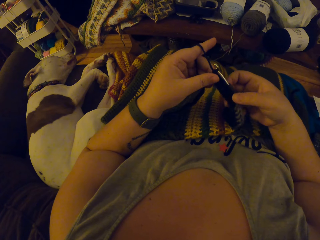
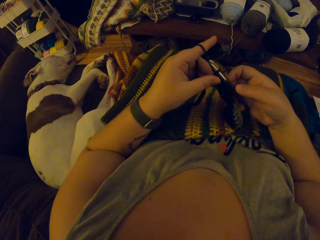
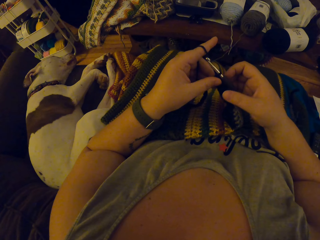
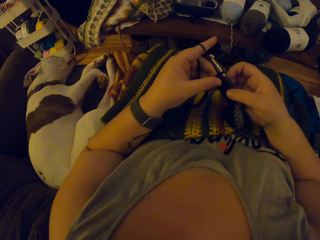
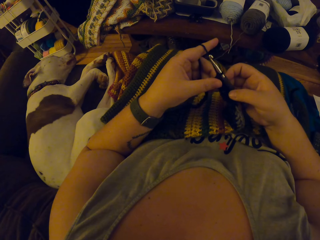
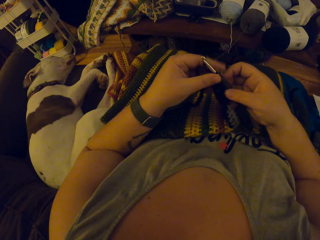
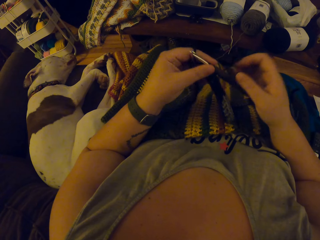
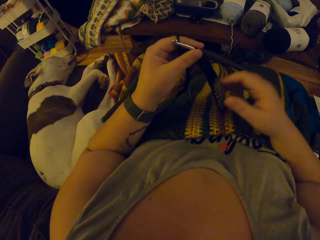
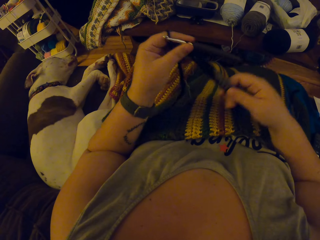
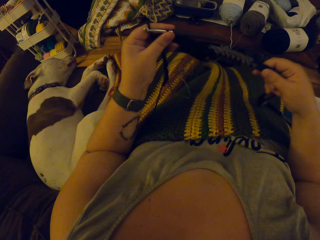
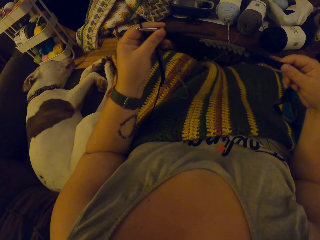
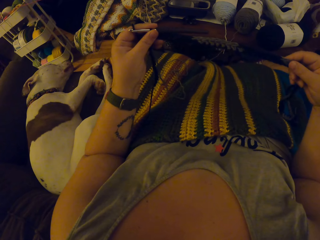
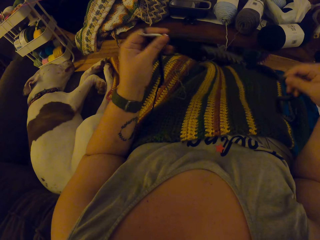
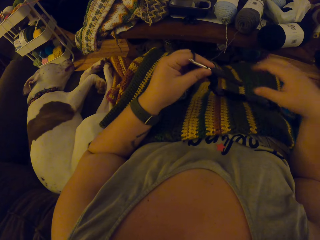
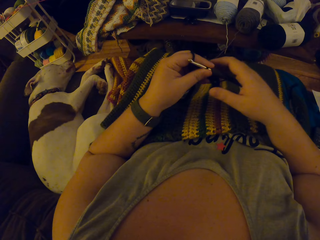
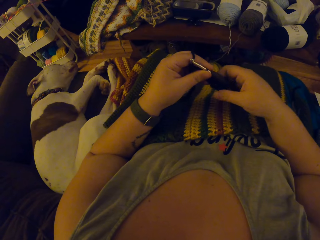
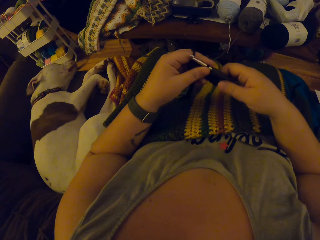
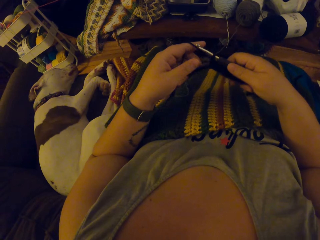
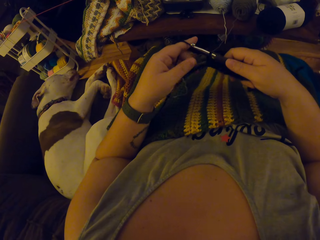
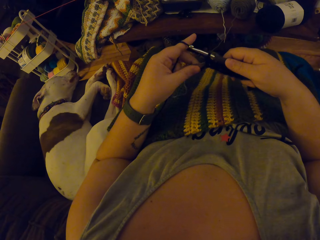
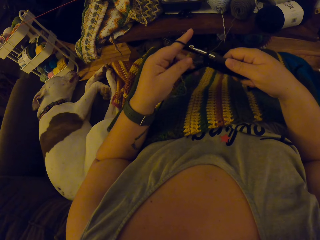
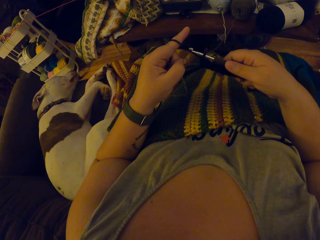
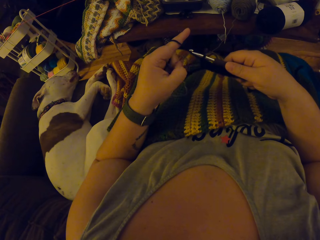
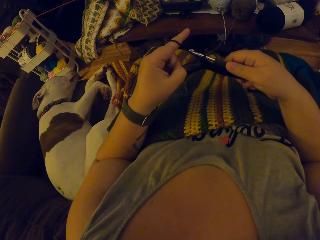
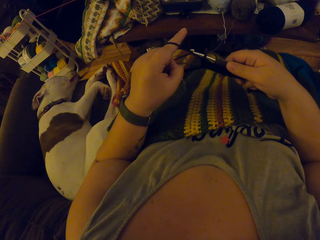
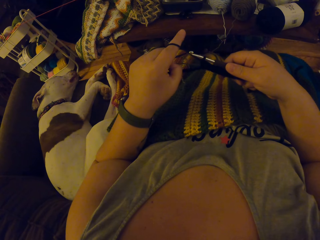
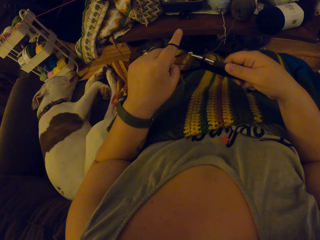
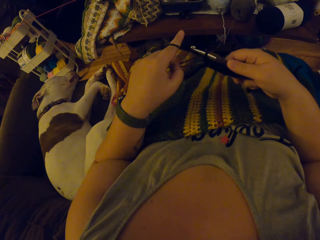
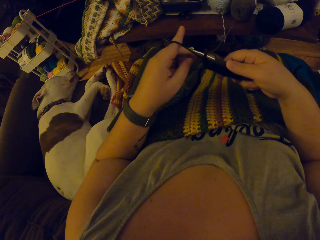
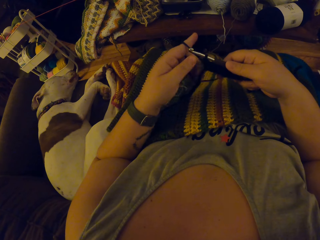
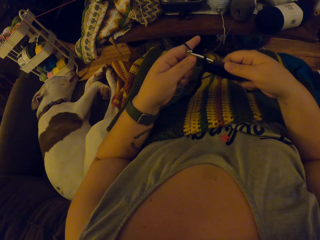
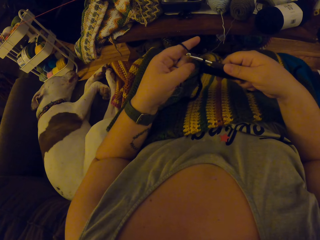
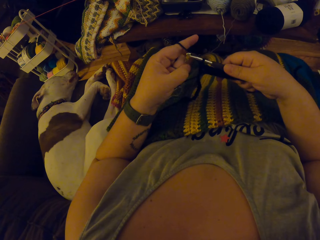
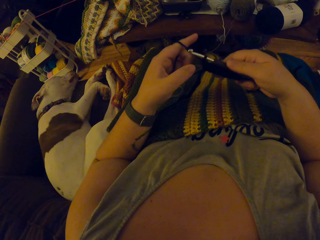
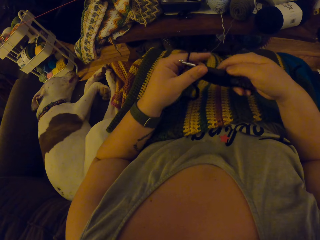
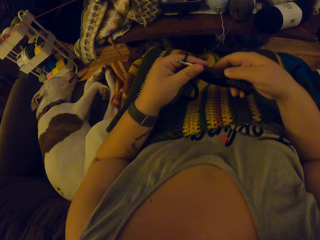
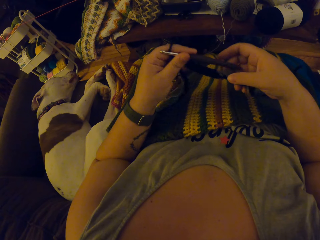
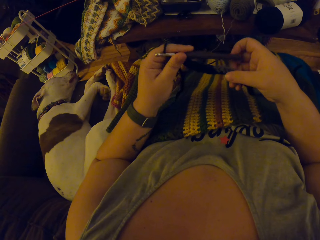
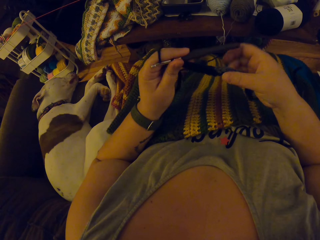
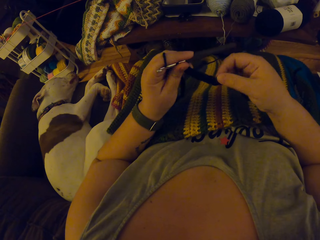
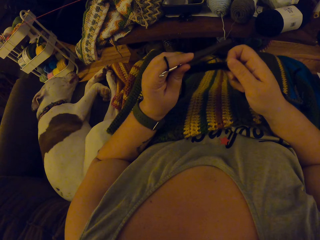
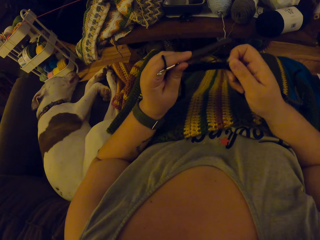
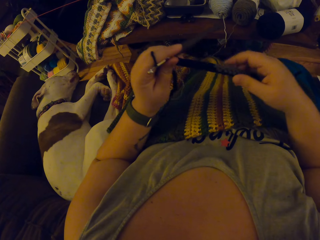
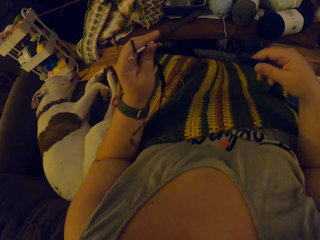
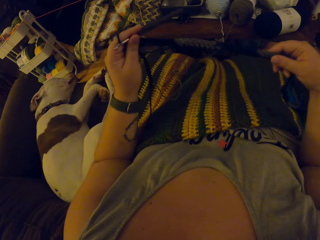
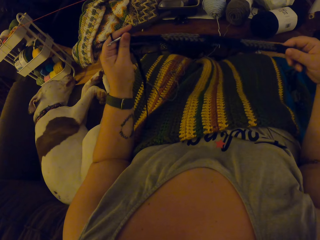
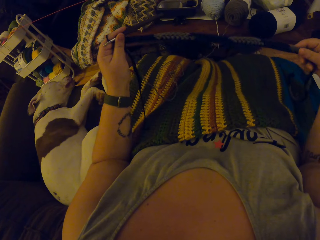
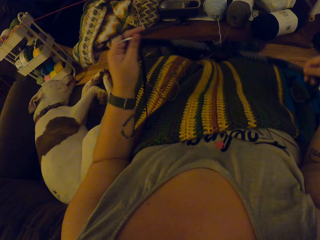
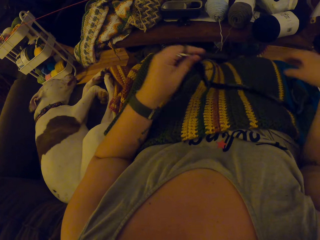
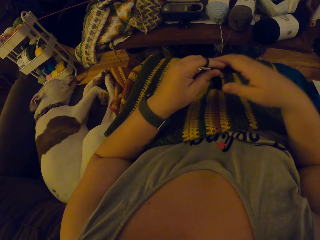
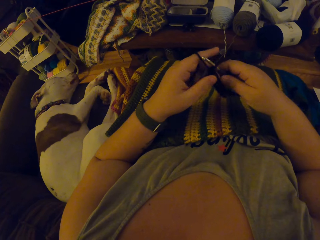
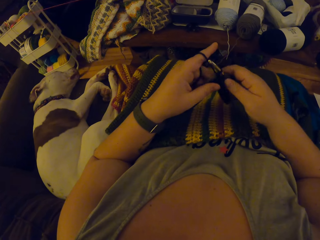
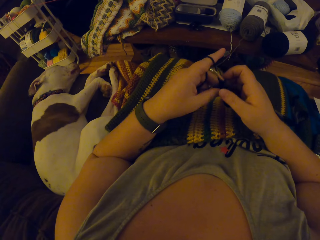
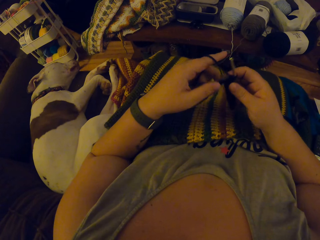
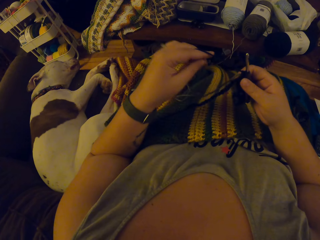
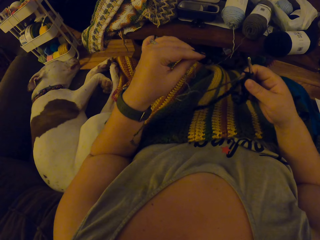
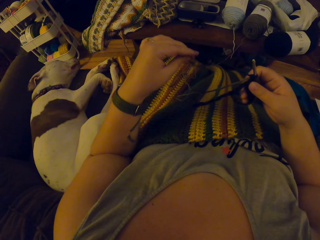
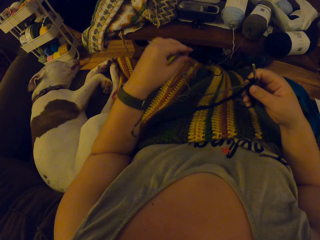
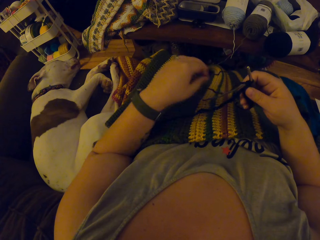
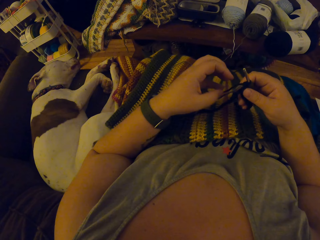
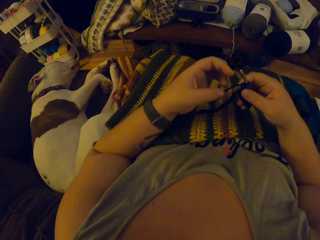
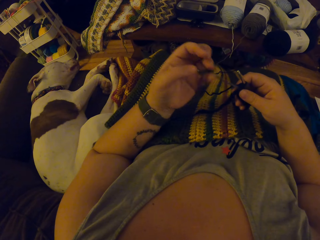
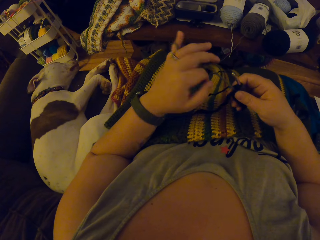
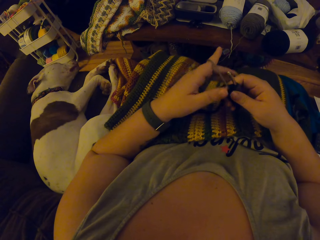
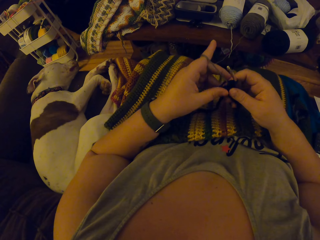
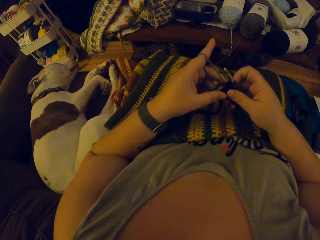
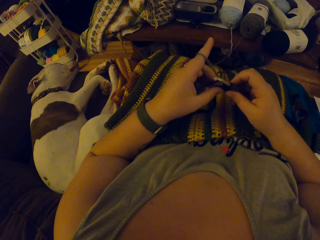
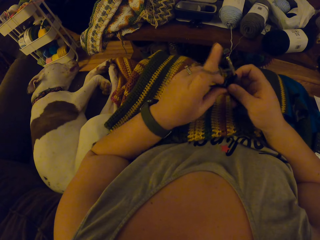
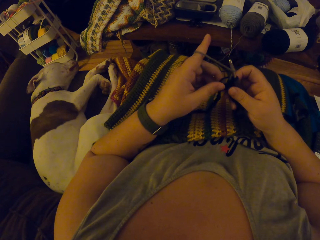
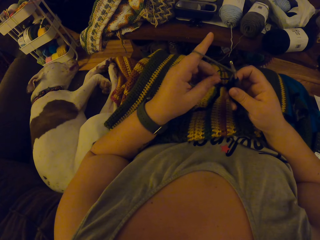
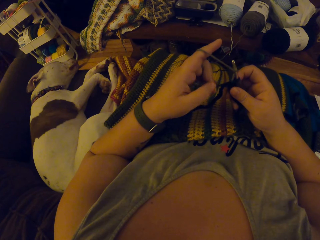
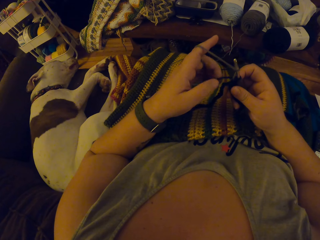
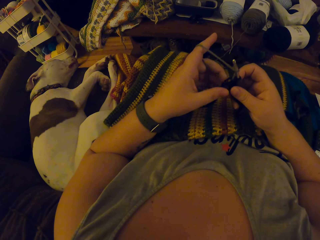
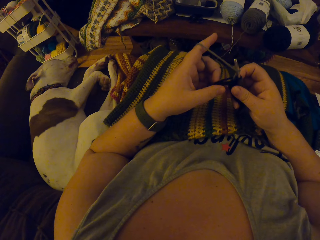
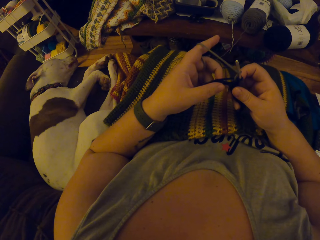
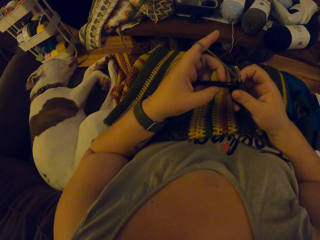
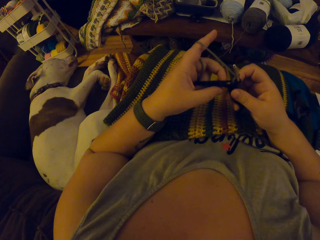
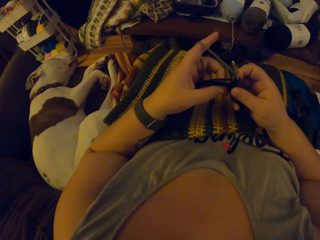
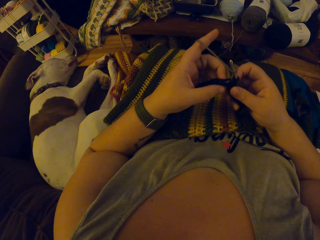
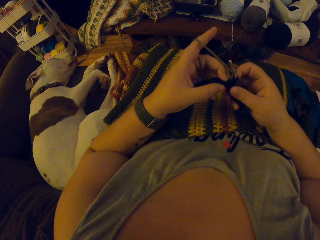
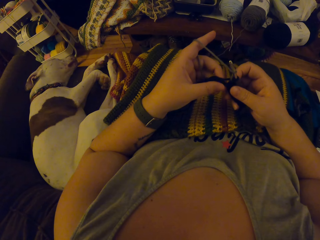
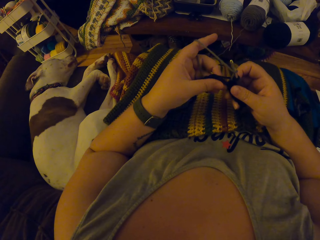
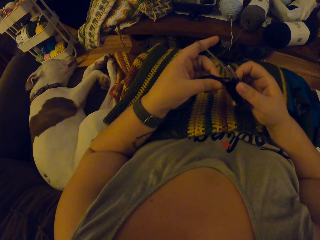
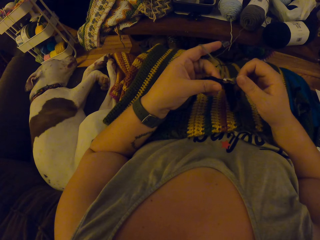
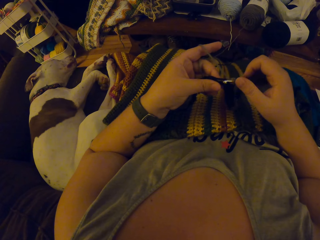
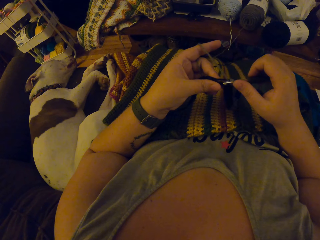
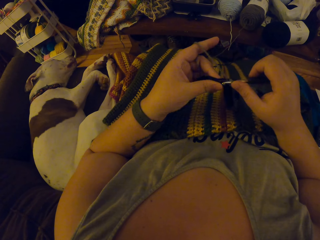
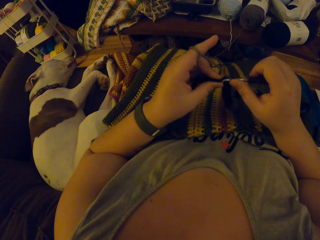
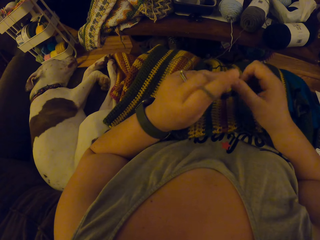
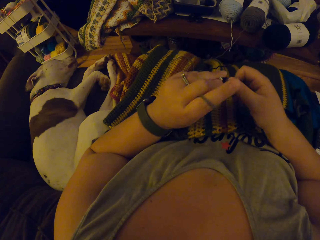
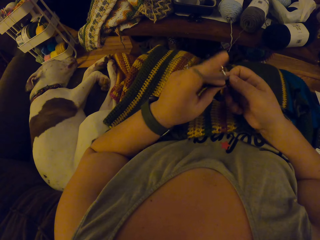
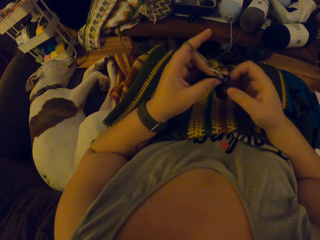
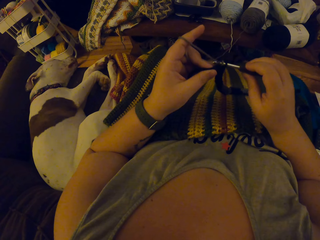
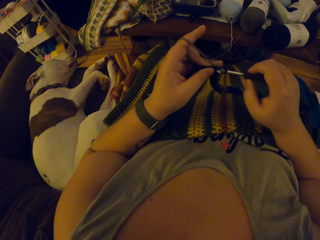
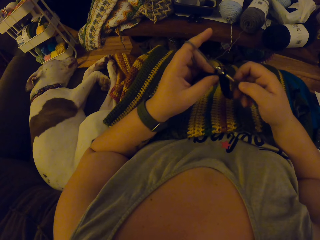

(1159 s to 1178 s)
The camera wearer stops knitting the fabric. They adjust the placement of the fabric. They check the stitch. They adjust the yarn. They knit the fabric.

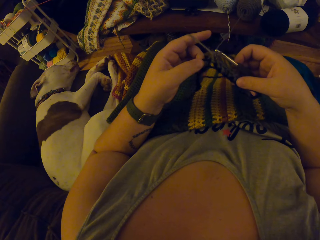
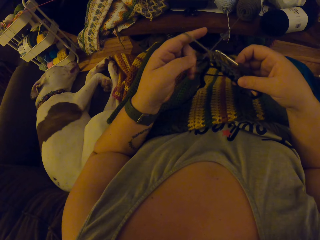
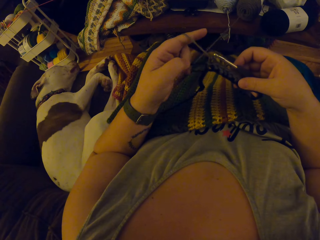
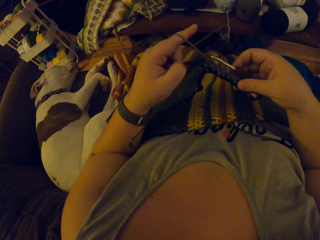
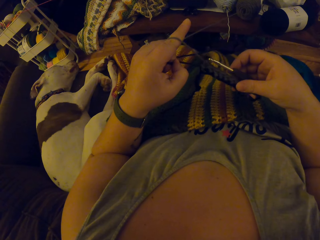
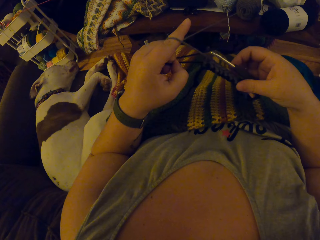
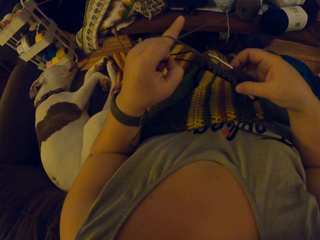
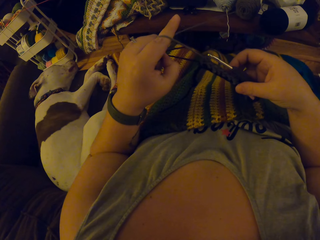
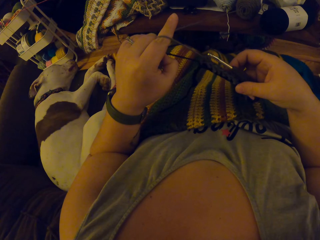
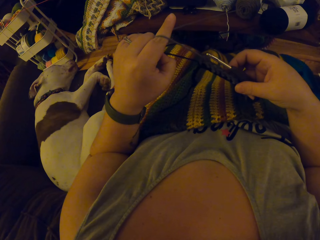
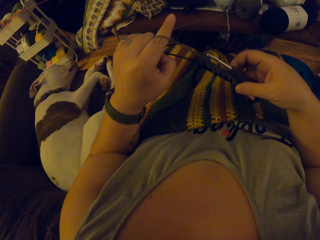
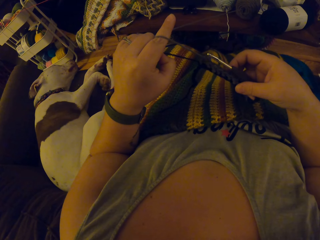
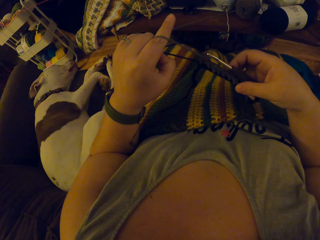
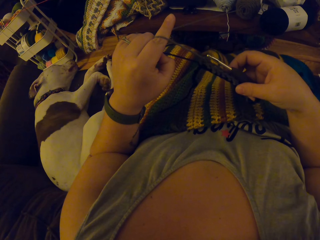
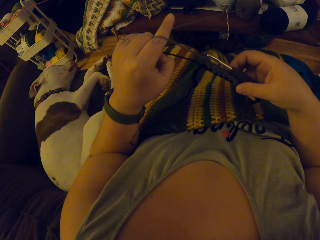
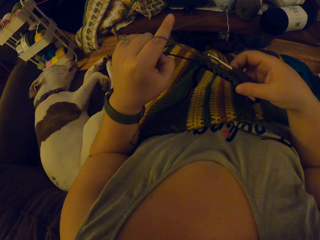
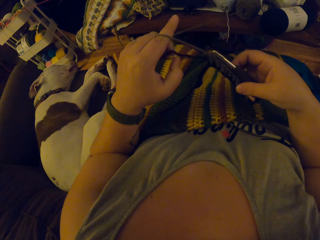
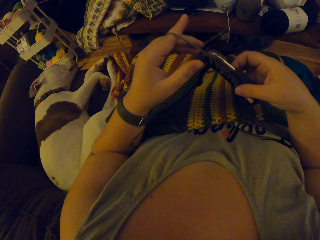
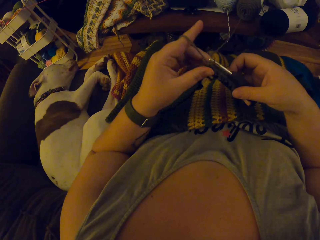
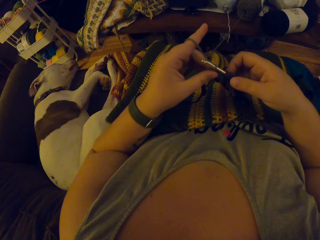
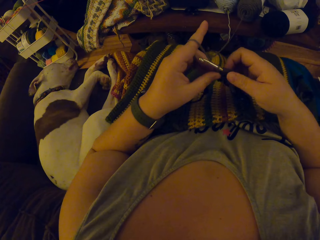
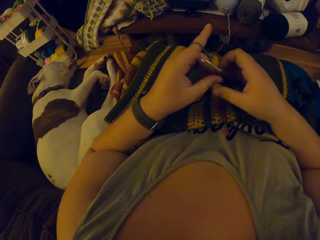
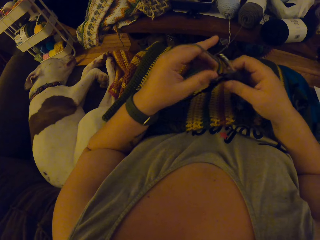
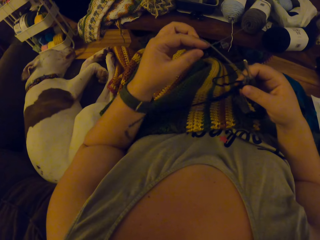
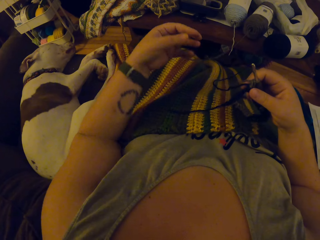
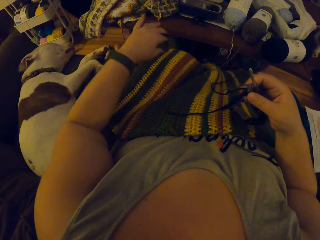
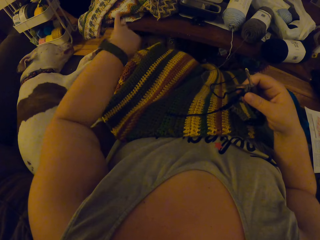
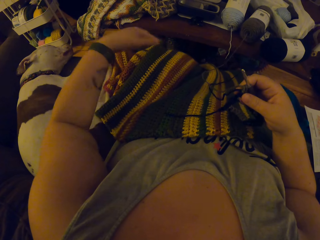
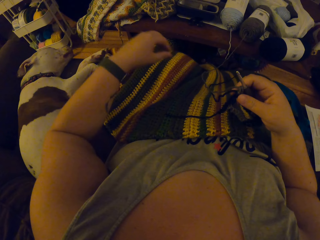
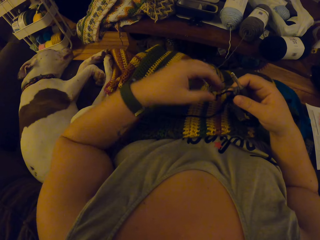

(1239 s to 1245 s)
The camera wearer pulls the yarn. She flexes her left hand.
